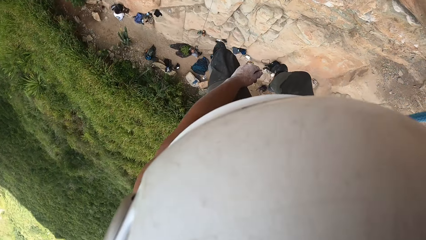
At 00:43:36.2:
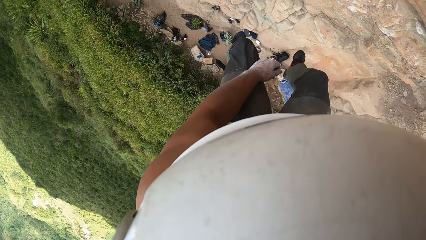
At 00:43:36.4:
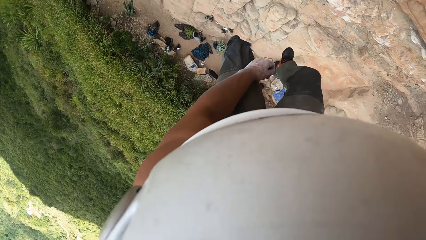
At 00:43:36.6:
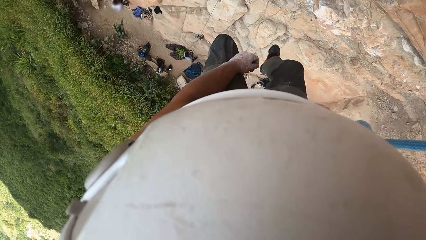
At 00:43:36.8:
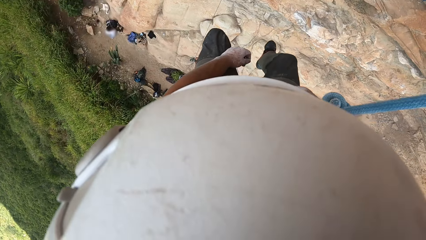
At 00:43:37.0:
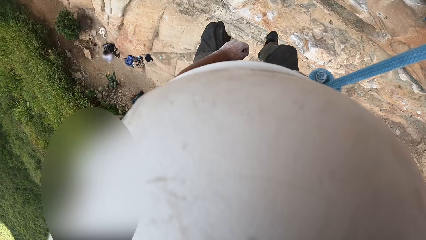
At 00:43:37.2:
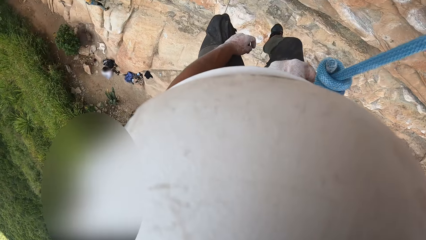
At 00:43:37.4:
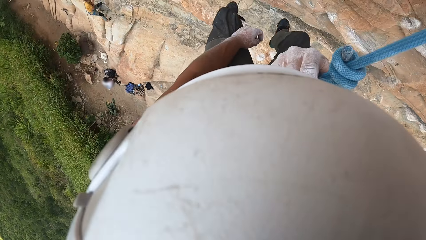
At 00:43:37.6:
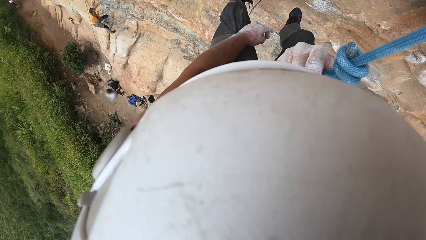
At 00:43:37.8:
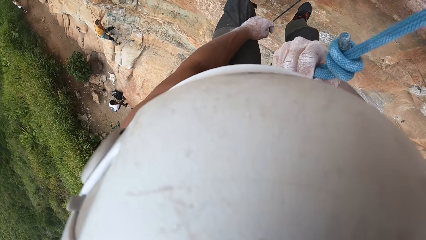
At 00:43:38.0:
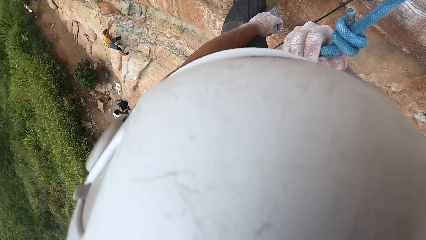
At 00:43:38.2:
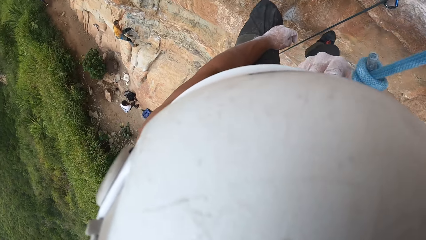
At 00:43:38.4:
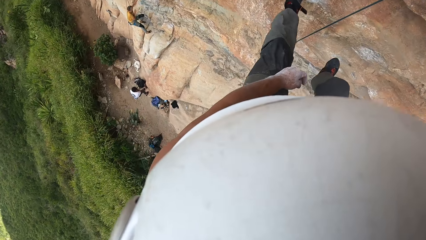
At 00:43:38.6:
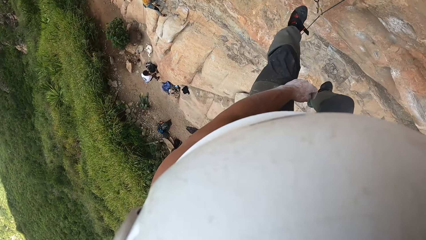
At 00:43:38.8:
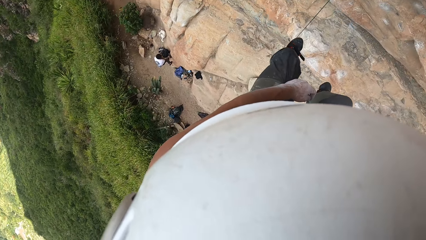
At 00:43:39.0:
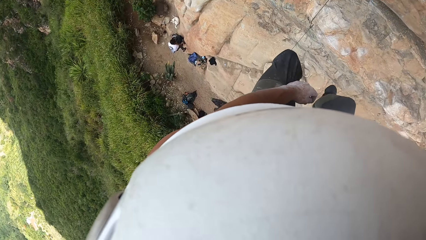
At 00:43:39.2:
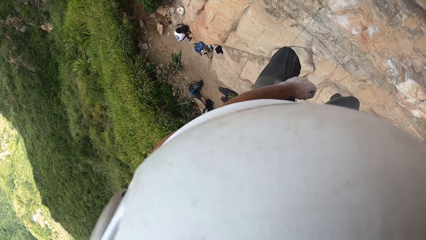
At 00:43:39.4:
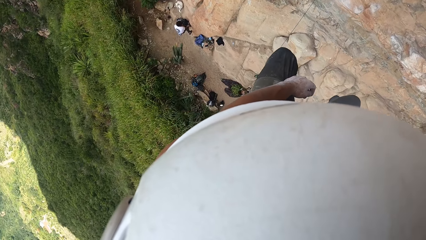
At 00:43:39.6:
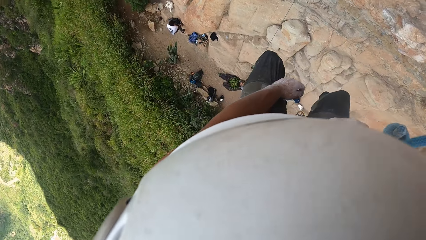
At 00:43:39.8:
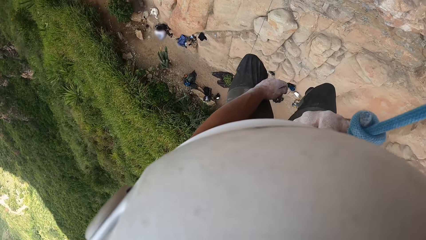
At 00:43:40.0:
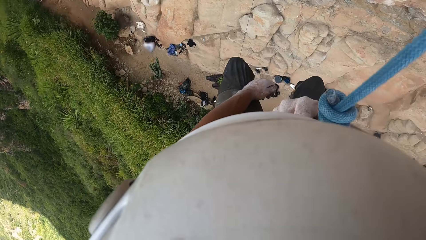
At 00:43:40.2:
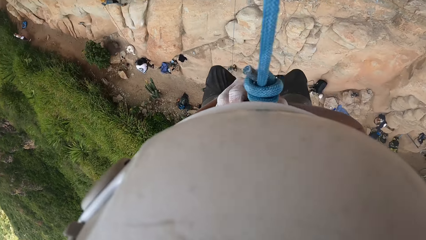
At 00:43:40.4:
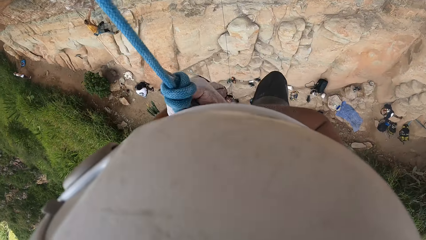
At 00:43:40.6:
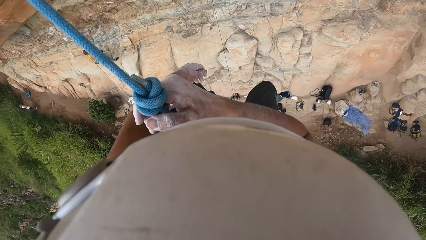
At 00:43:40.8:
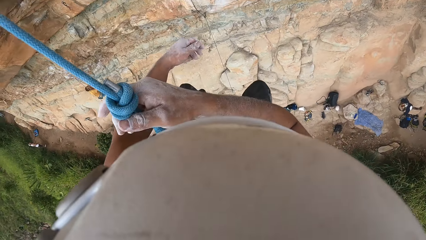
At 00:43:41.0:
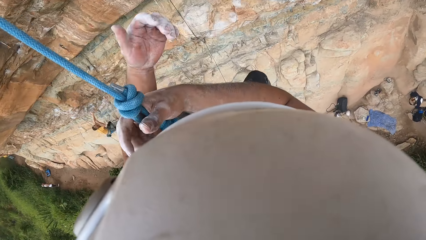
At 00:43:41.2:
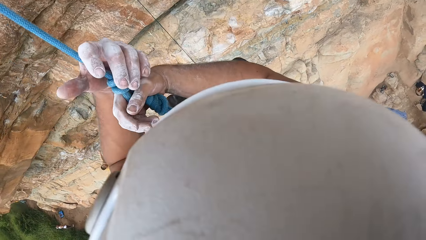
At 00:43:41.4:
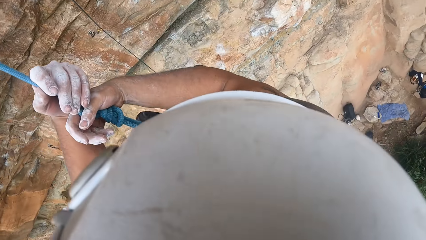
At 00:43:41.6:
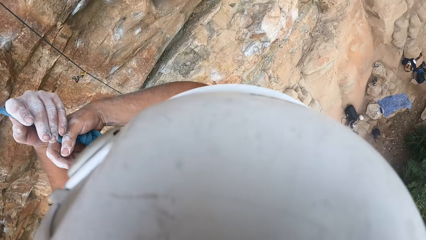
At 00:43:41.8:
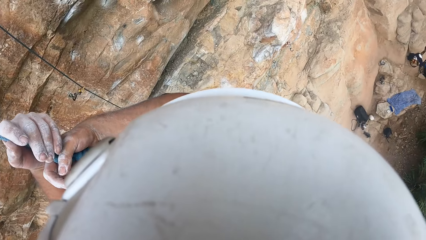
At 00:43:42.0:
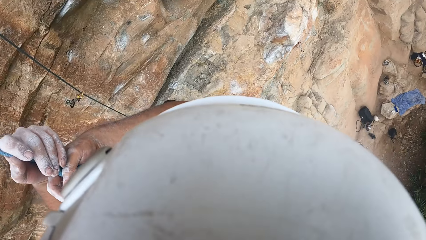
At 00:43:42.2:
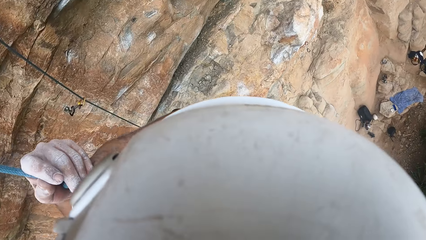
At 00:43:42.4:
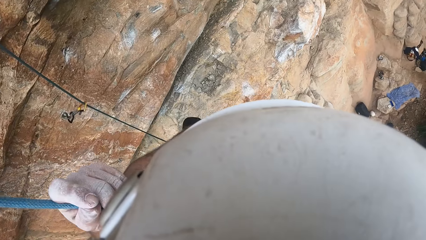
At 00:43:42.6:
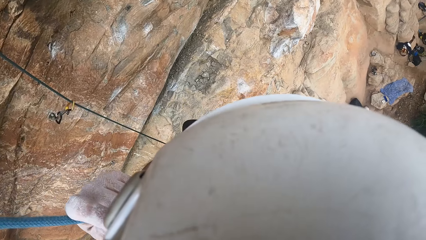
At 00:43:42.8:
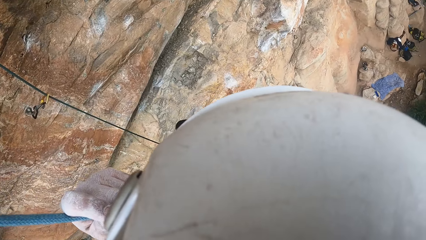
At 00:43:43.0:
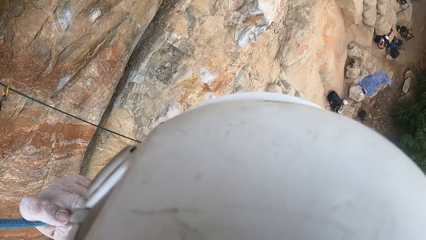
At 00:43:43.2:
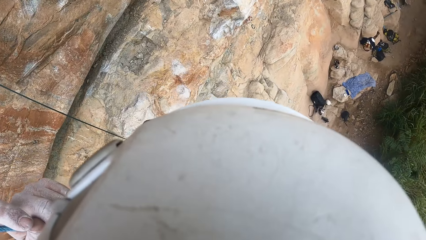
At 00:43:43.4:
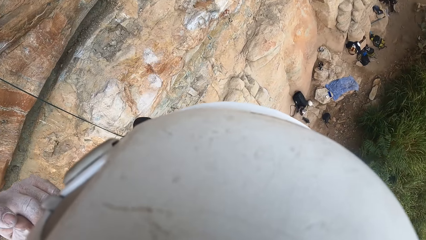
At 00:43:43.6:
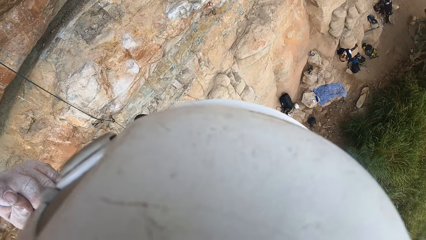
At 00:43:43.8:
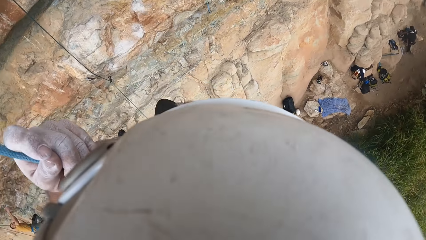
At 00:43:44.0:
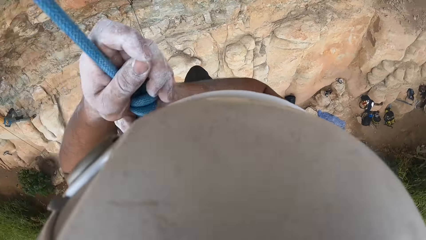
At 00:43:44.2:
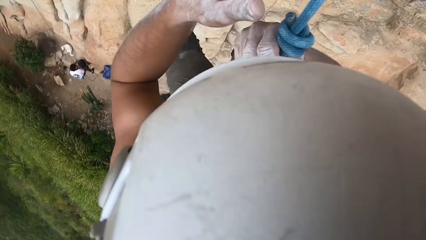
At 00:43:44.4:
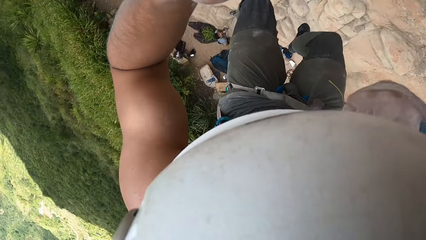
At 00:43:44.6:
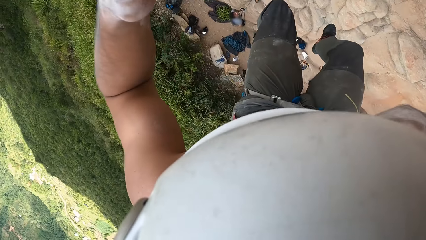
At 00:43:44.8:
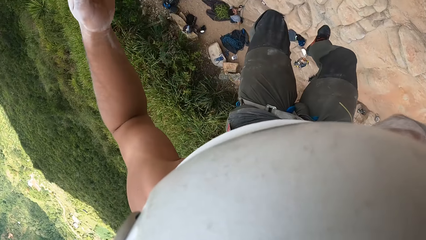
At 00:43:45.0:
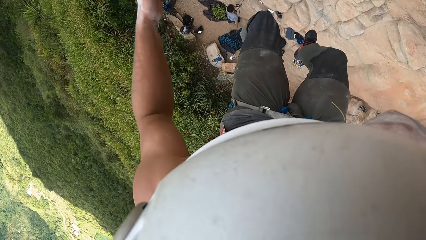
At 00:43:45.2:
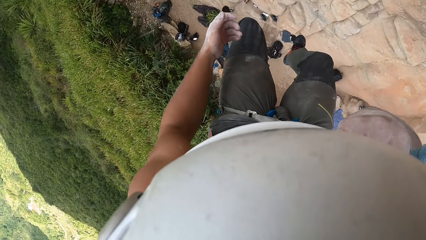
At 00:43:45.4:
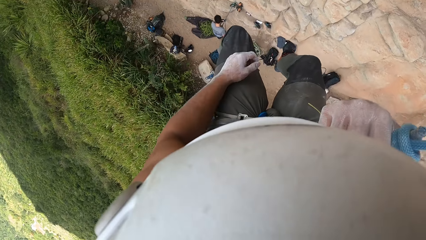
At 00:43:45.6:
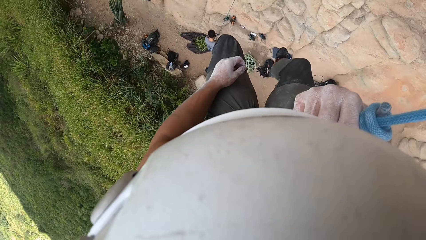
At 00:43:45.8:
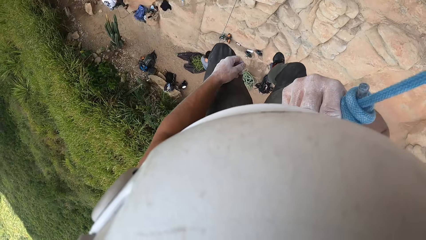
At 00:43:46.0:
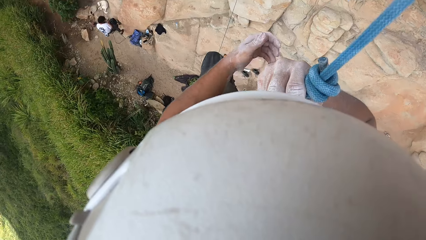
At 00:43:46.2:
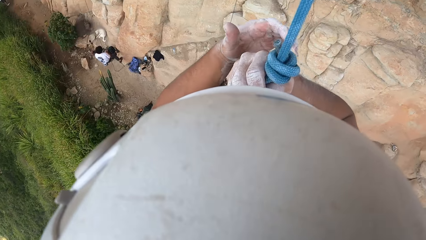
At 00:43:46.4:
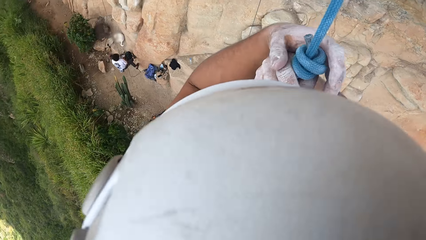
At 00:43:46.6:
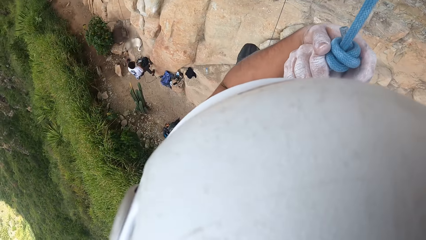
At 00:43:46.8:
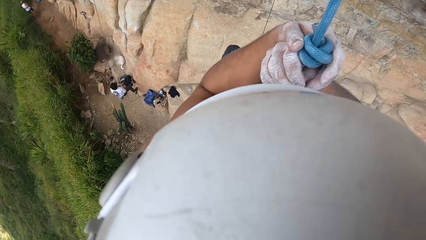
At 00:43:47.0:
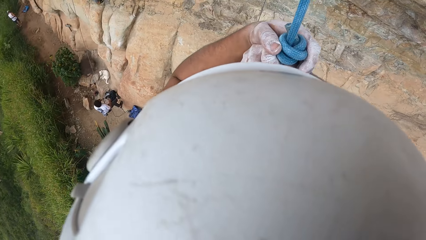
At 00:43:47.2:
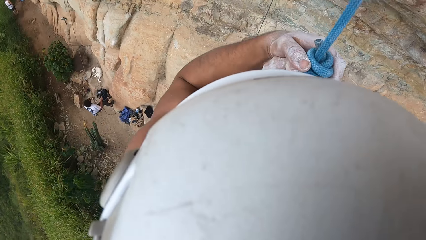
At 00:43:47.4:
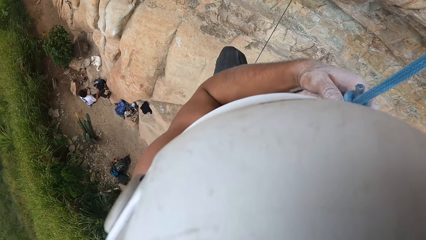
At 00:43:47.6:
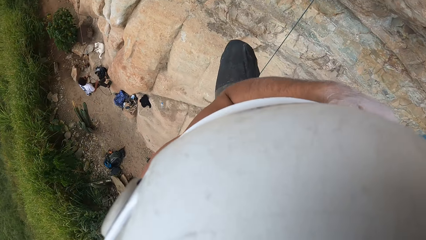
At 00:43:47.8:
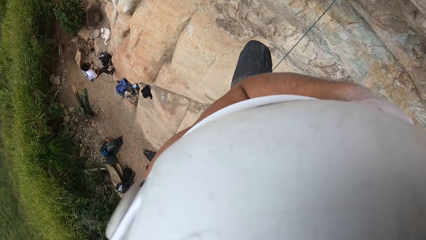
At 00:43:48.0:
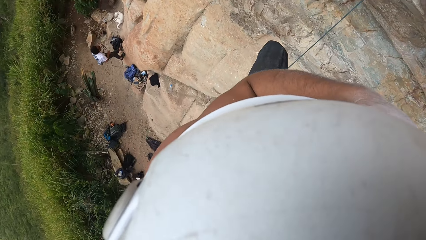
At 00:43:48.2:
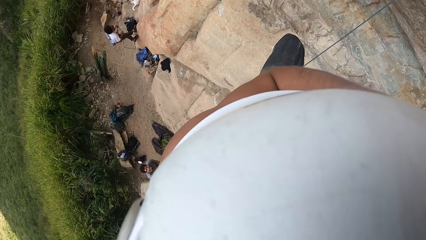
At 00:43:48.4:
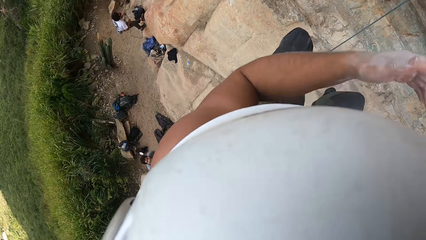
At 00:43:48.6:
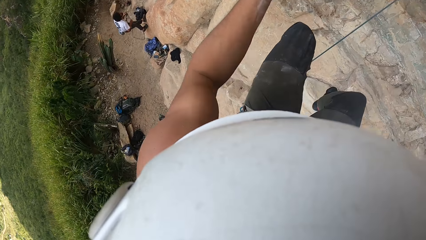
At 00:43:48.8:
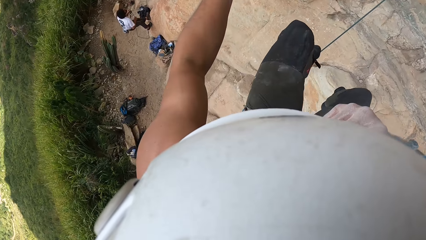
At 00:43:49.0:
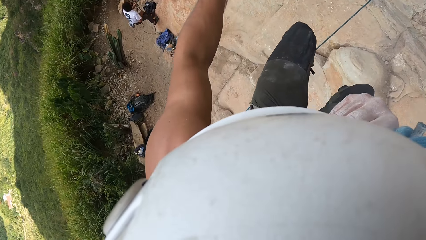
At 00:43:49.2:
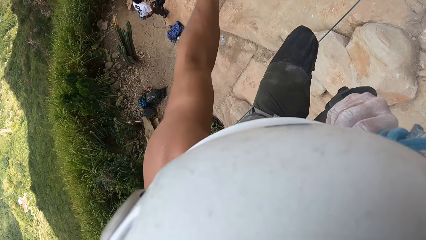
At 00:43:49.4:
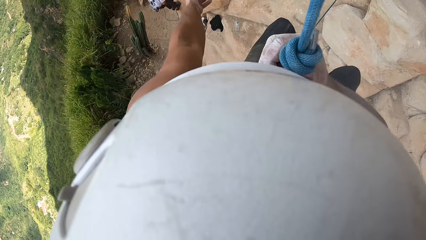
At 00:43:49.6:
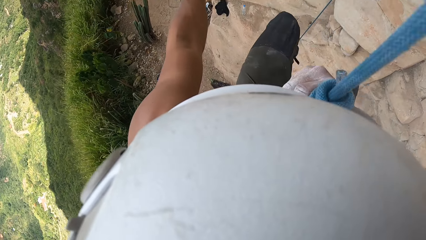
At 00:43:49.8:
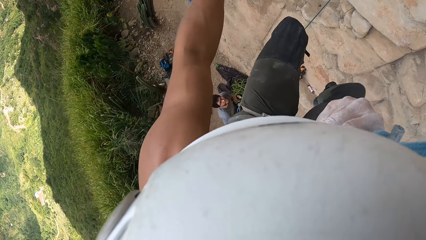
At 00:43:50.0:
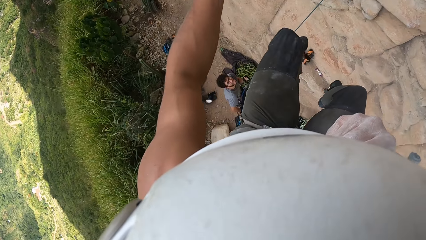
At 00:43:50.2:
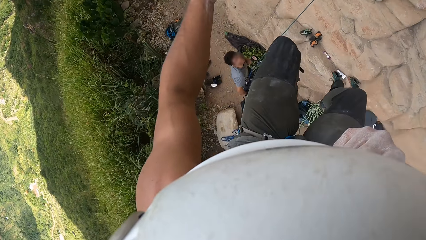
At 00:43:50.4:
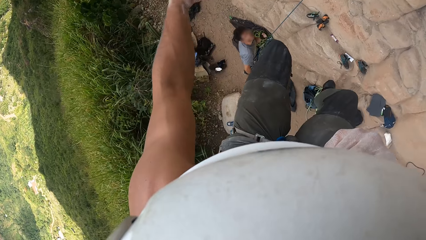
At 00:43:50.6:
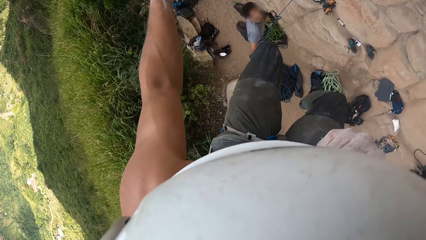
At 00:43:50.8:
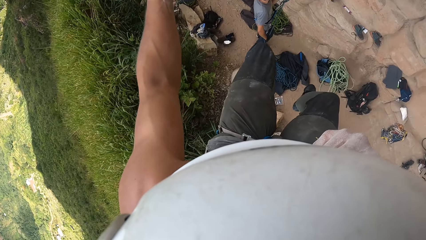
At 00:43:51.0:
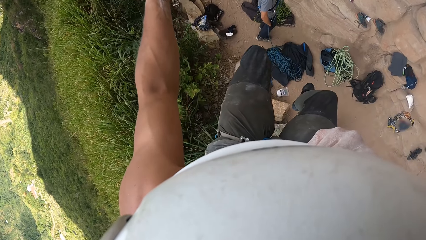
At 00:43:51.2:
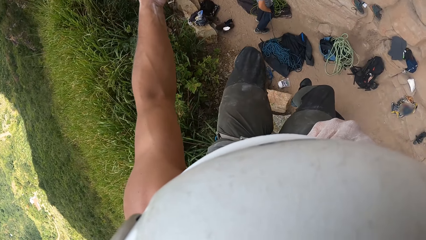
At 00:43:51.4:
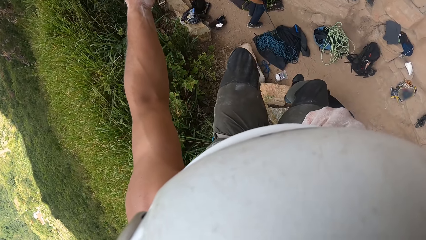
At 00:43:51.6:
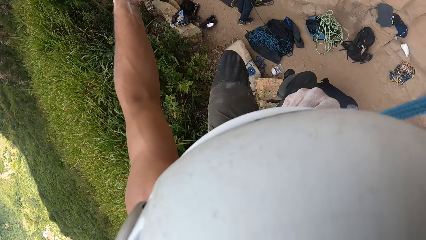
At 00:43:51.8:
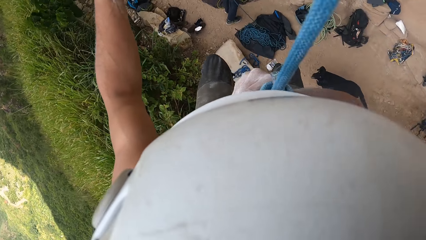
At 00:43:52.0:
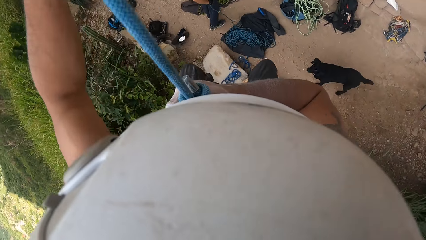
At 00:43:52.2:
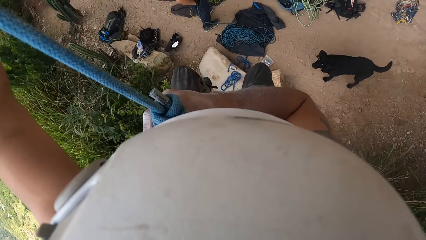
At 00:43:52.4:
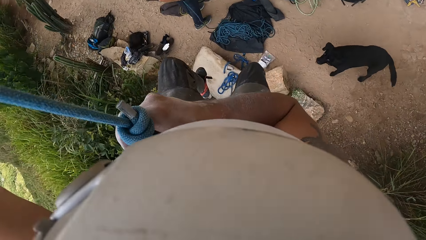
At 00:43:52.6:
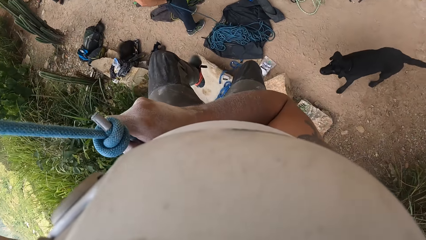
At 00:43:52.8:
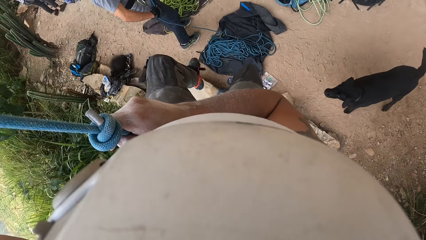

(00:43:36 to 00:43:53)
The camera wearer looks around. They hold the rope with the hands. They look around. They climb down with both limbs.
